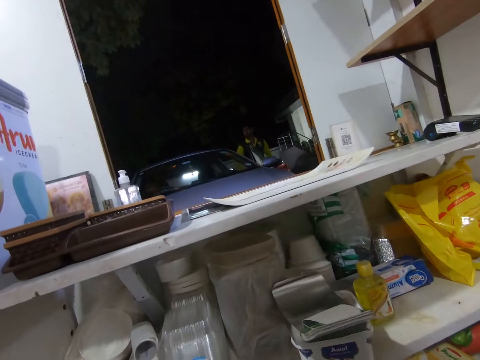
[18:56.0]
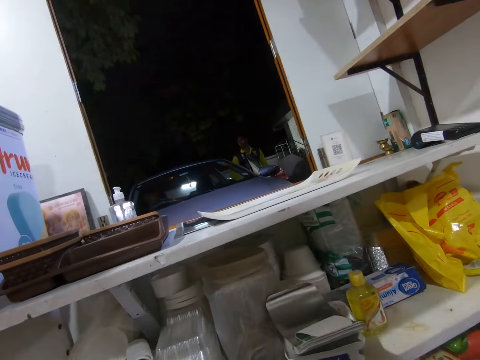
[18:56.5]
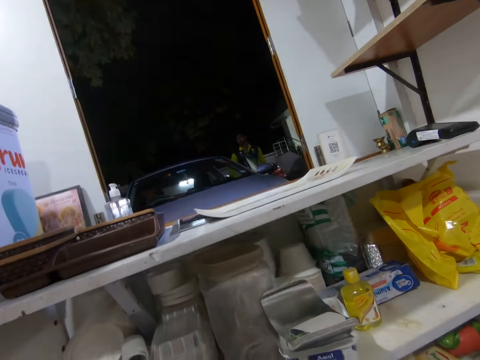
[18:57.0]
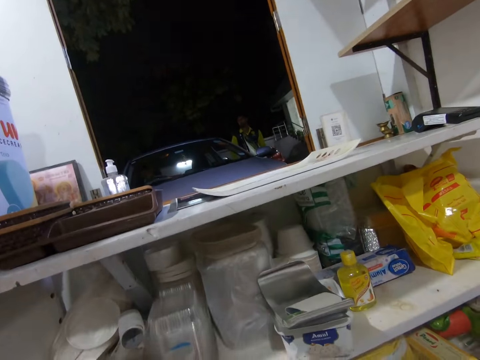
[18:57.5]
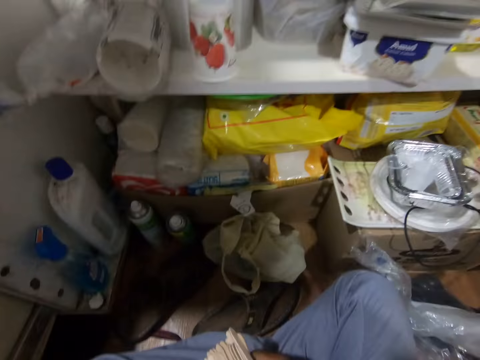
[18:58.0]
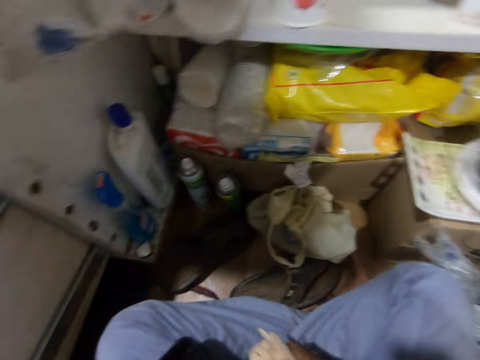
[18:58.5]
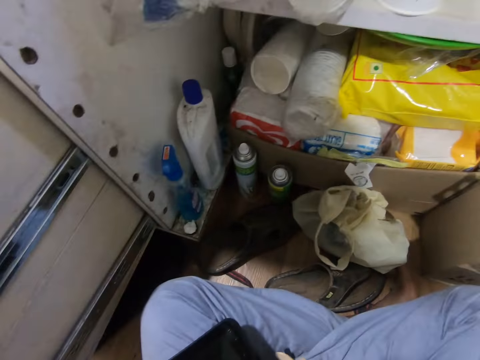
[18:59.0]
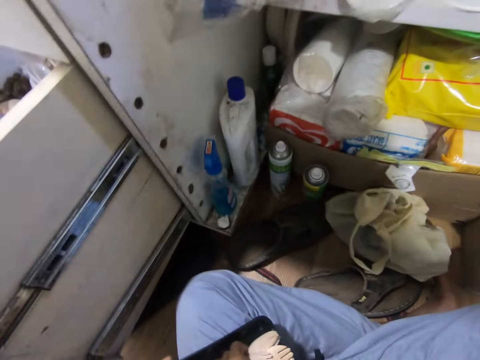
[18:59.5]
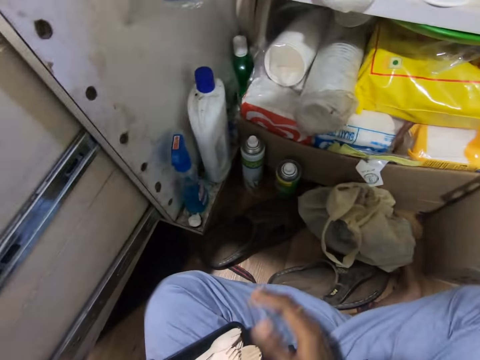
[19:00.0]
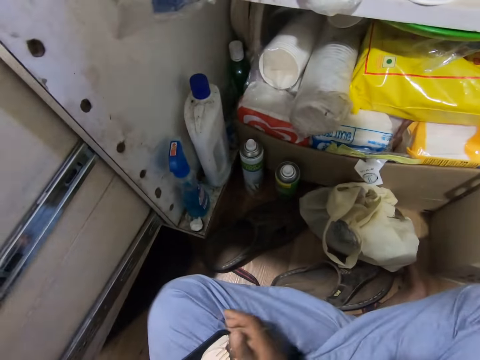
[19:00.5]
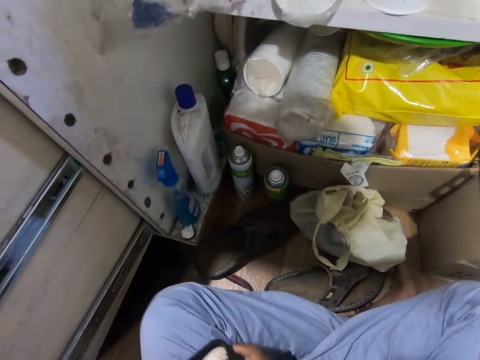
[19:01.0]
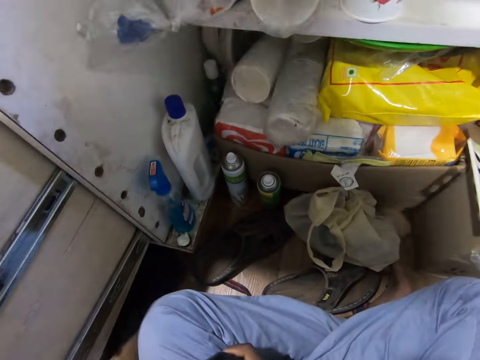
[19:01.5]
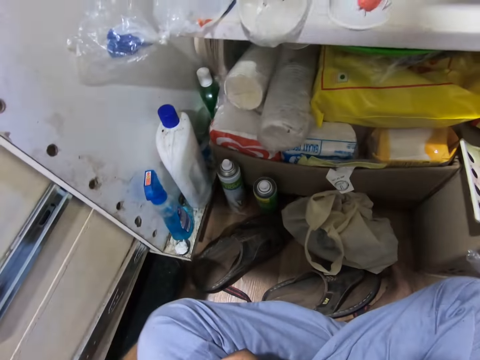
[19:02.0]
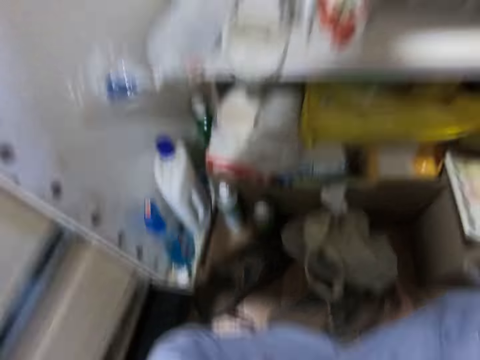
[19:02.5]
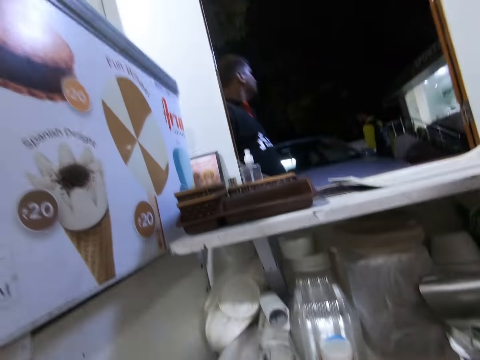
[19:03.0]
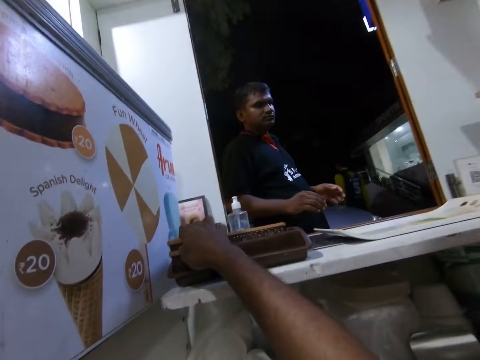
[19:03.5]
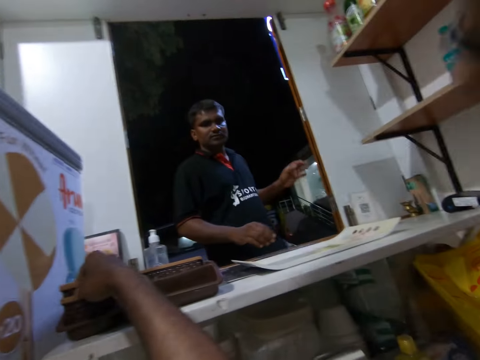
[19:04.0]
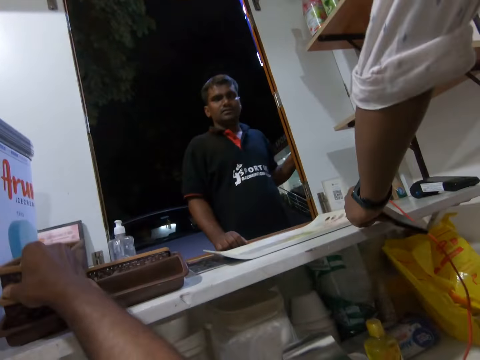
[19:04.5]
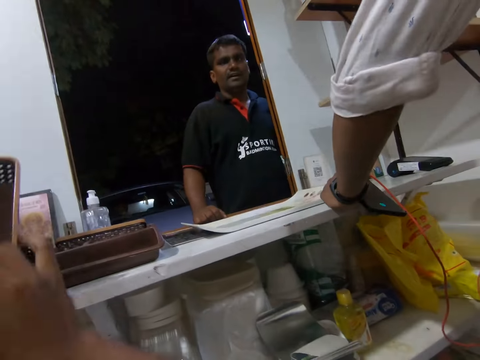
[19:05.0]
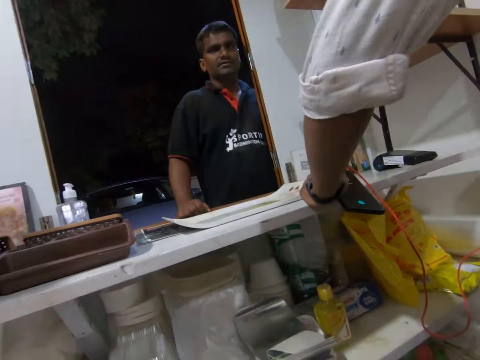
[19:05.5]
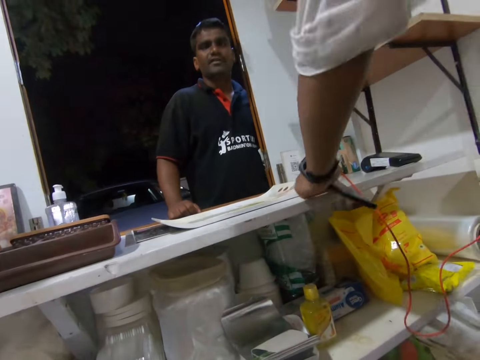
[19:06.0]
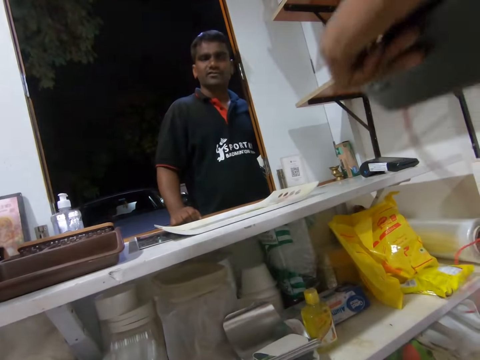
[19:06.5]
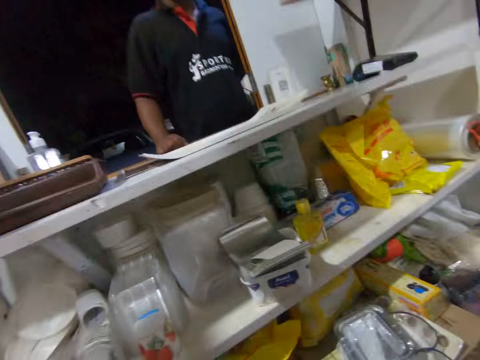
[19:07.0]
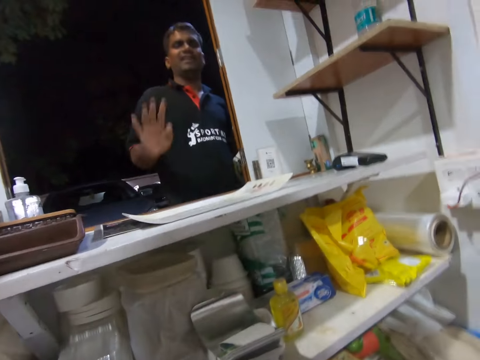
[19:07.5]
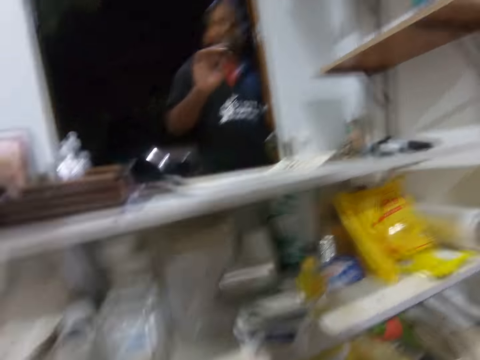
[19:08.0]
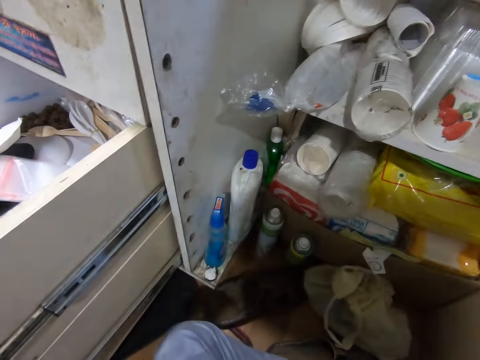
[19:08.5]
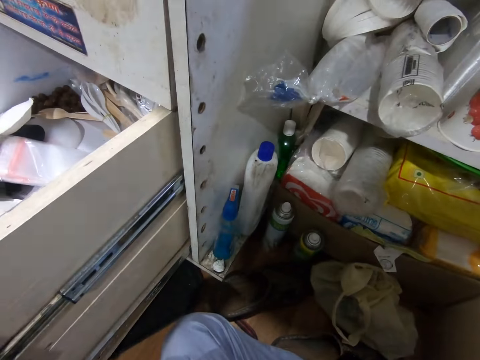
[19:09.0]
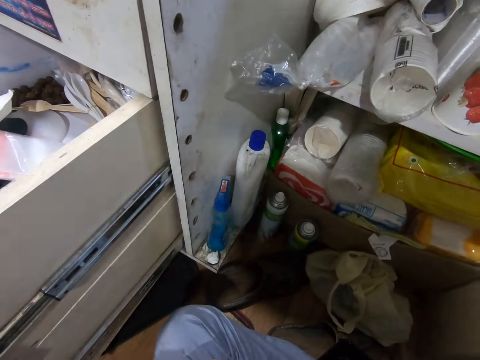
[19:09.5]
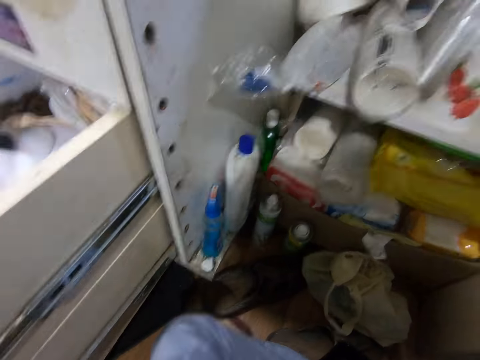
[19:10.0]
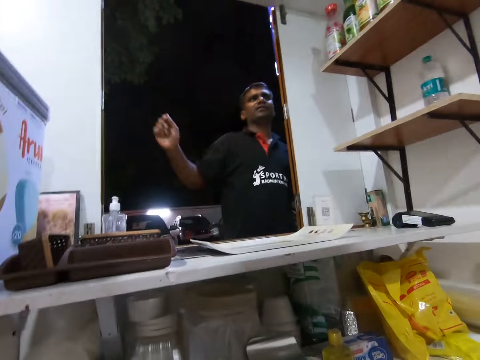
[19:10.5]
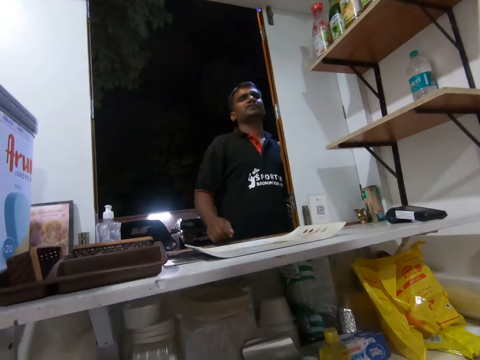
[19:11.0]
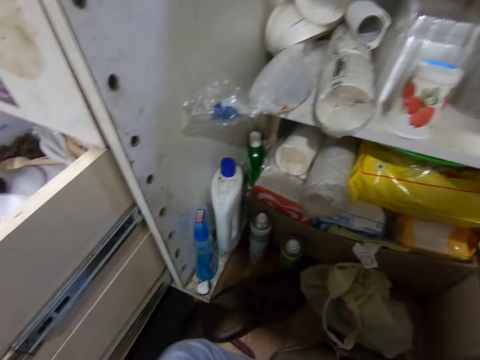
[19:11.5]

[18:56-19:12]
A man interacts with another man. The camera wearer arranges the forks with his hands. The second man walks towards the window. The camera wearer picks a plastic plate from the shelf with his right hand. A third man holds a phone with his left hand. The second man converses with the camera wearer. The third man holds the phone with his hands. The second man waves at the camera wearer.

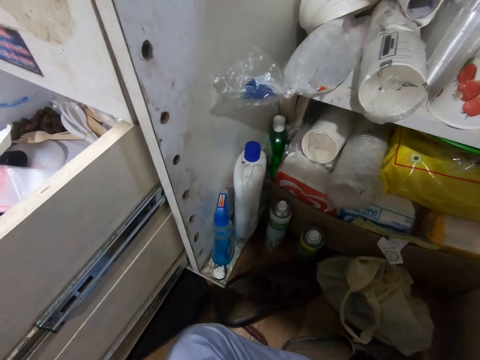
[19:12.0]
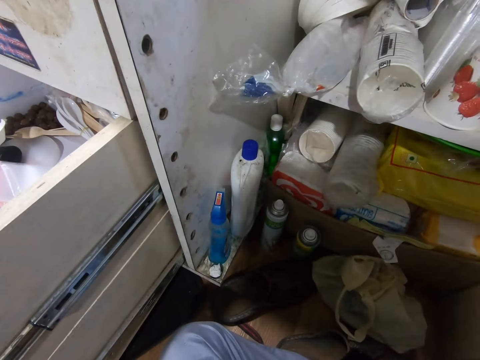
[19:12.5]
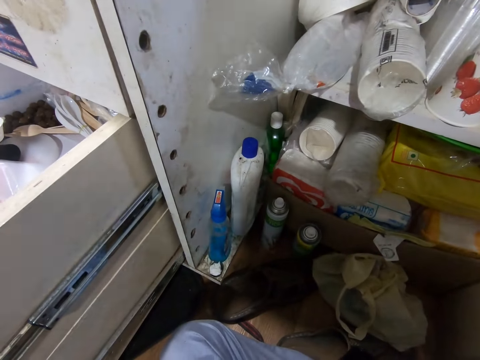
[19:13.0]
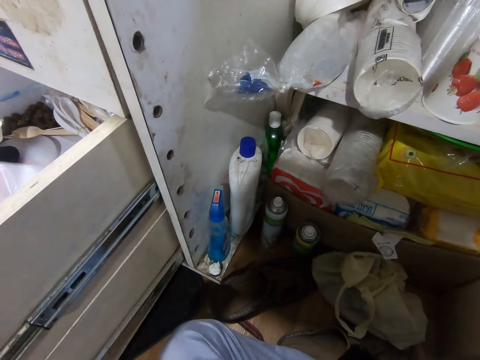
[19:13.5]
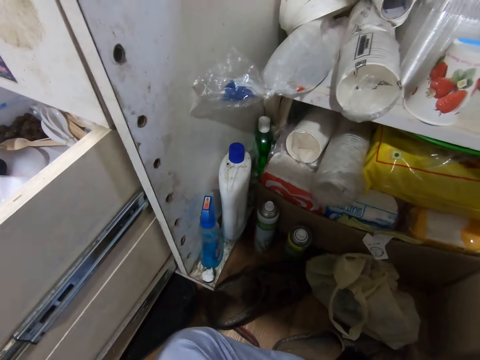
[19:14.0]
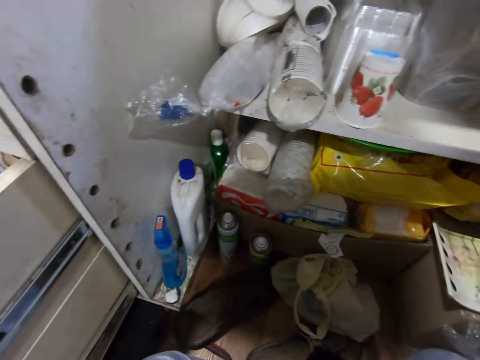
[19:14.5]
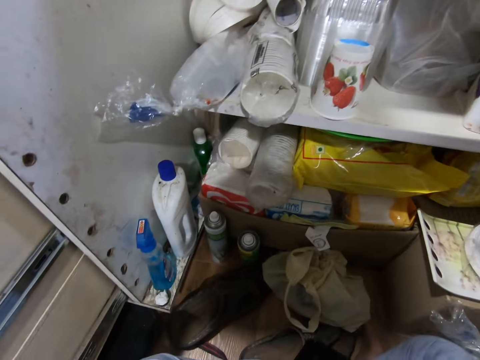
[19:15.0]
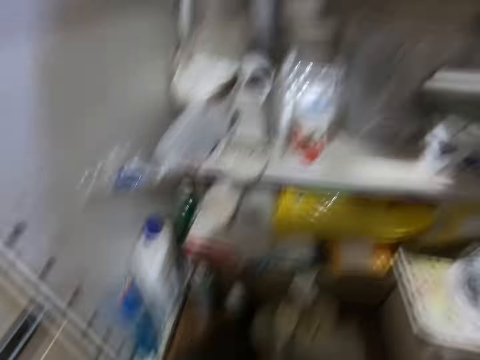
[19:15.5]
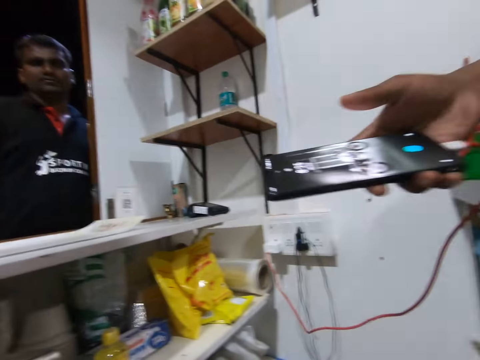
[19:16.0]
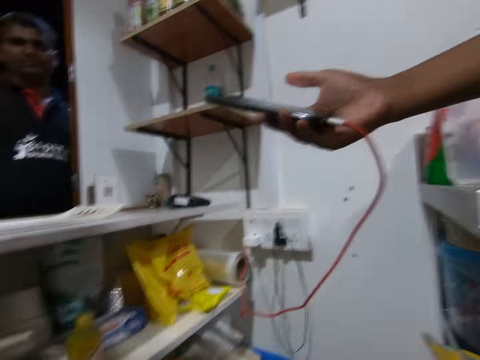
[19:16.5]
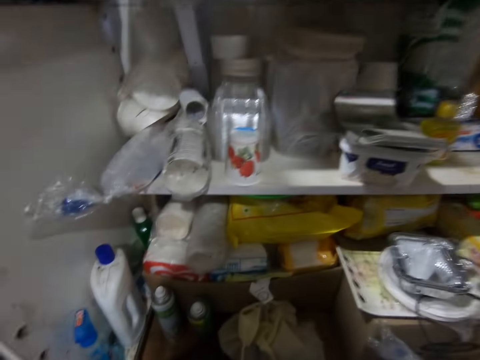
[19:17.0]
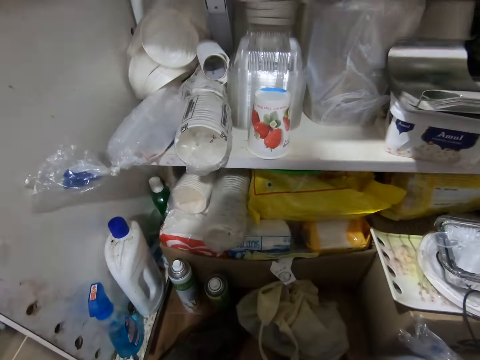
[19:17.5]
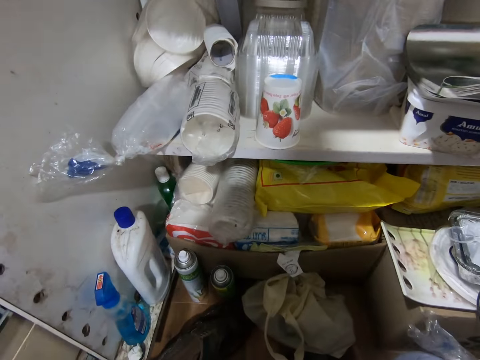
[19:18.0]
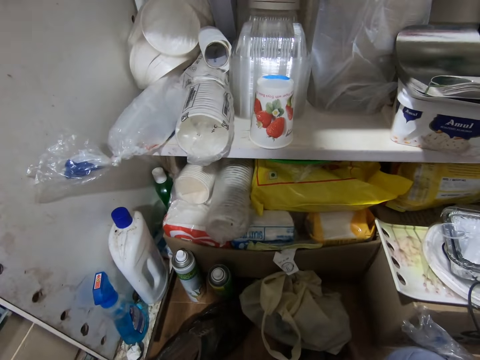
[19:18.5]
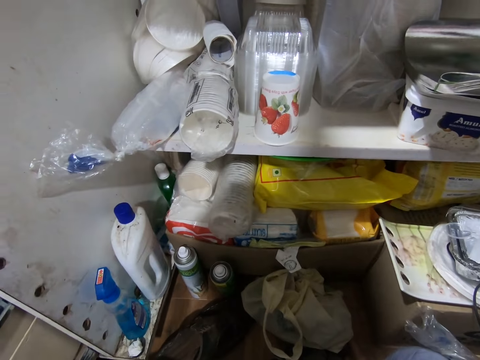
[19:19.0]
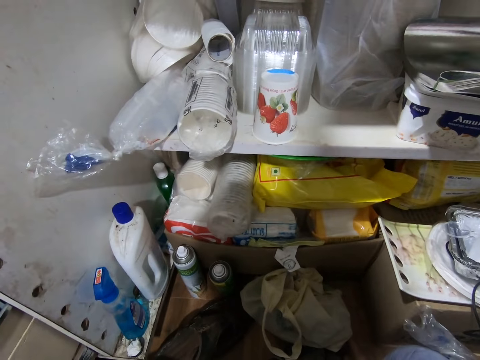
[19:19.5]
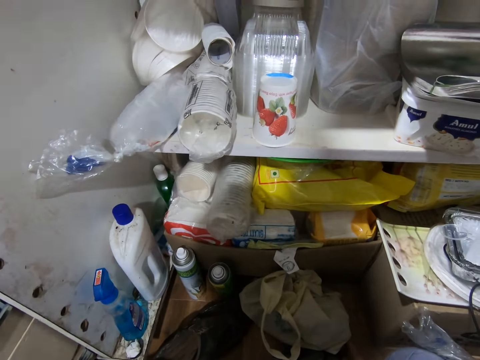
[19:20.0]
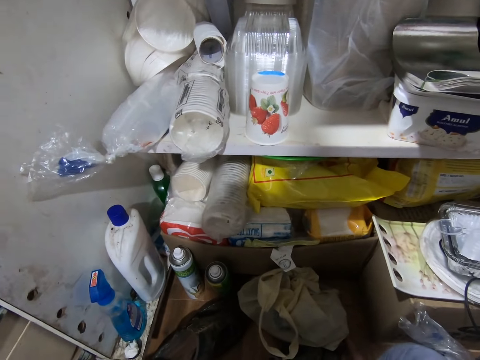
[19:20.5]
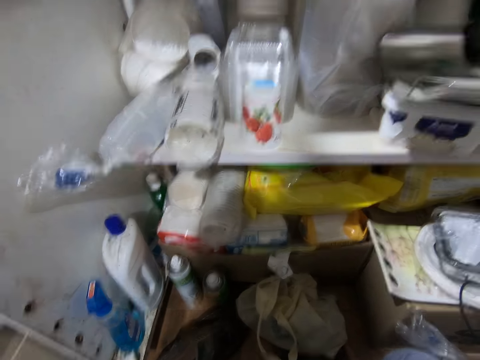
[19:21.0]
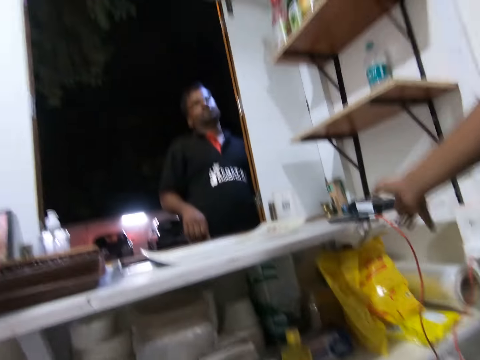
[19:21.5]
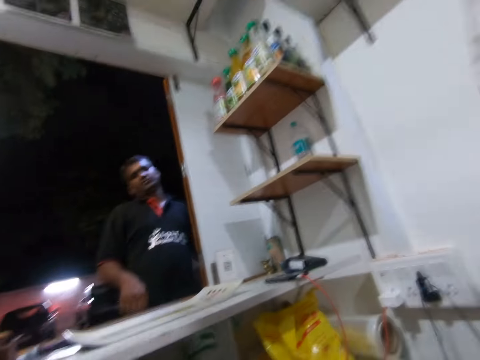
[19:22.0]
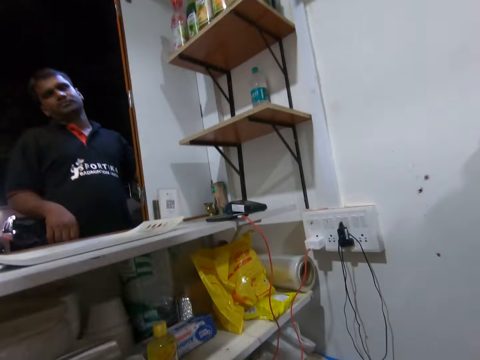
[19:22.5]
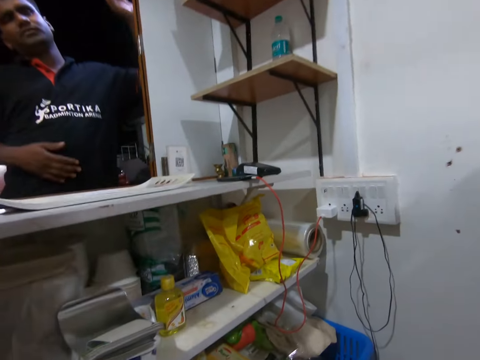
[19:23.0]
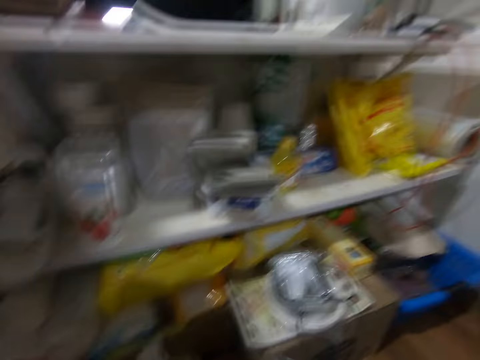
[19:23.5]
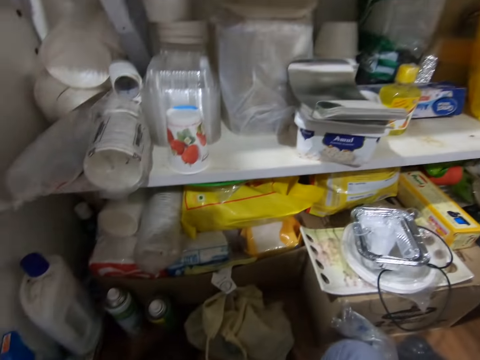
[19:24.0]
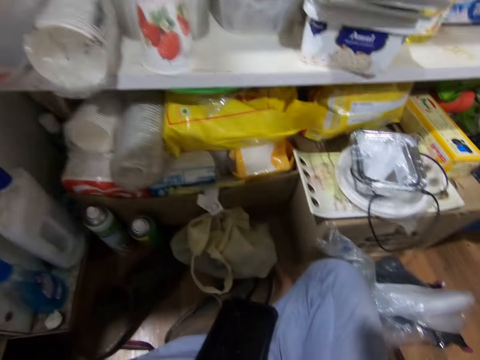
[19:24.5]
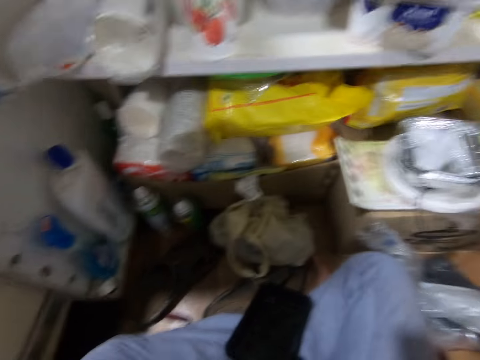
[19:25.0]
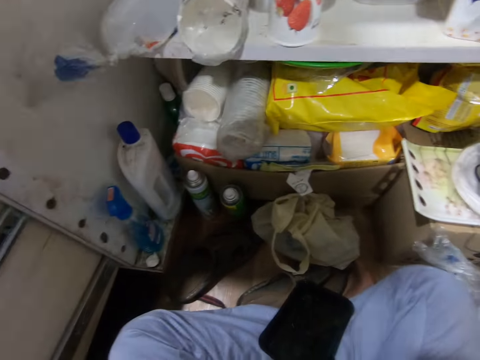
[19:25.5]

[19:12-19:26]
A man holds the phone with his right hand. The man speaks to the camera wearer and another man. The first man drops the phone in his right hand on the shelf.
